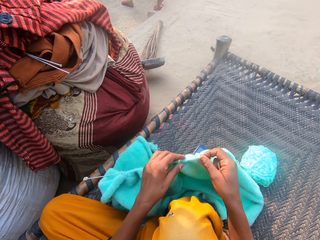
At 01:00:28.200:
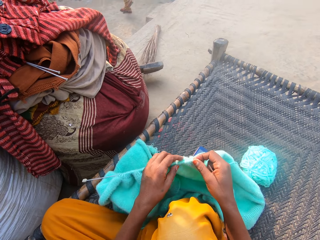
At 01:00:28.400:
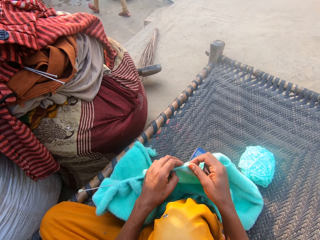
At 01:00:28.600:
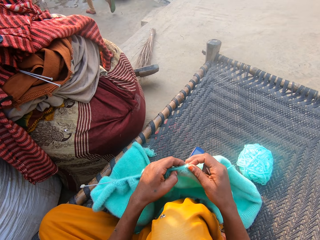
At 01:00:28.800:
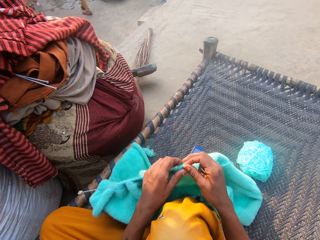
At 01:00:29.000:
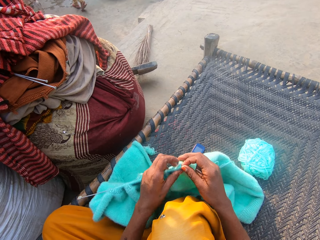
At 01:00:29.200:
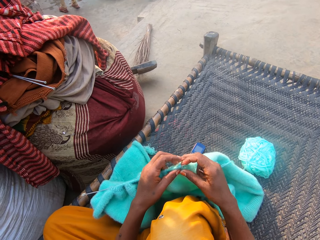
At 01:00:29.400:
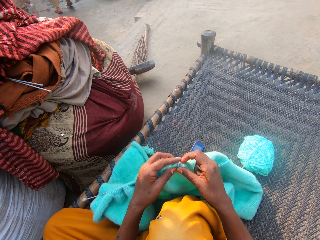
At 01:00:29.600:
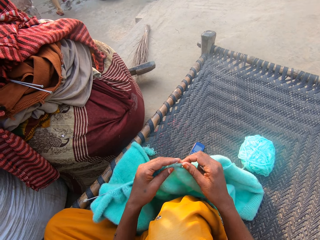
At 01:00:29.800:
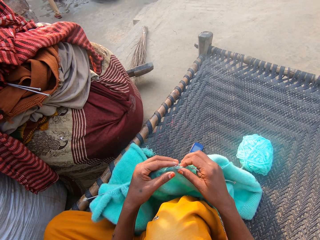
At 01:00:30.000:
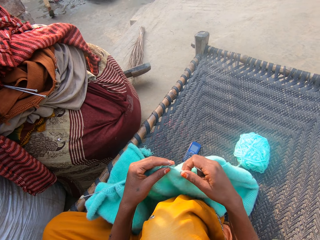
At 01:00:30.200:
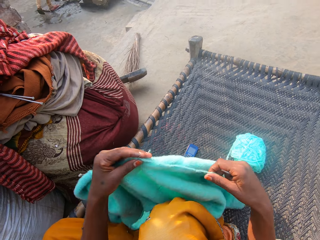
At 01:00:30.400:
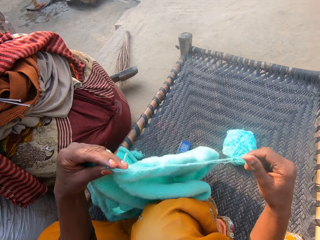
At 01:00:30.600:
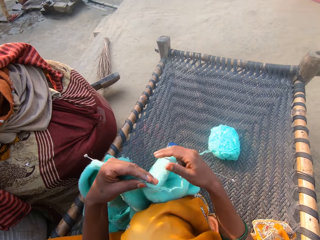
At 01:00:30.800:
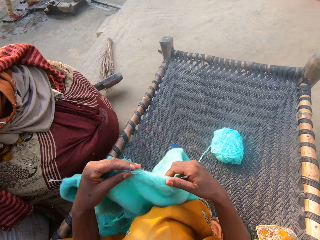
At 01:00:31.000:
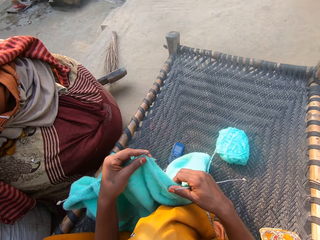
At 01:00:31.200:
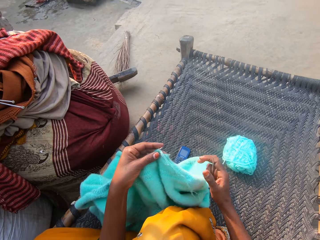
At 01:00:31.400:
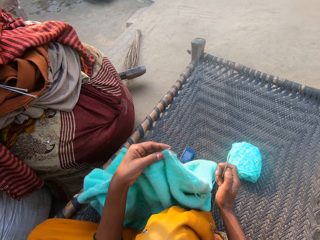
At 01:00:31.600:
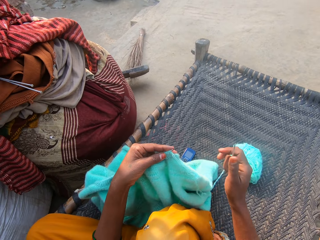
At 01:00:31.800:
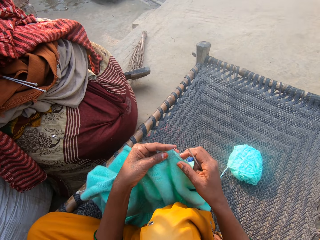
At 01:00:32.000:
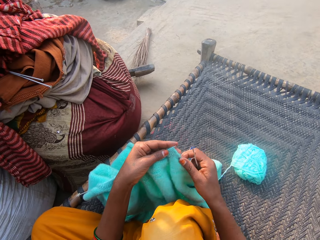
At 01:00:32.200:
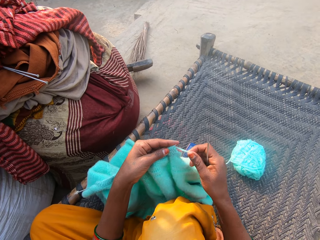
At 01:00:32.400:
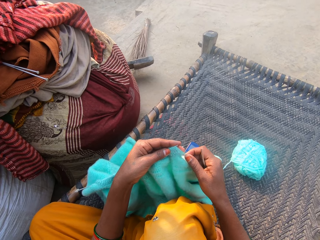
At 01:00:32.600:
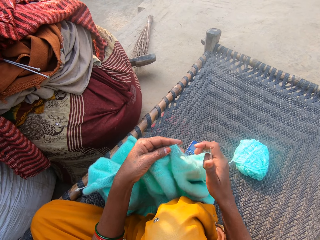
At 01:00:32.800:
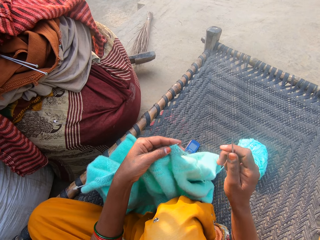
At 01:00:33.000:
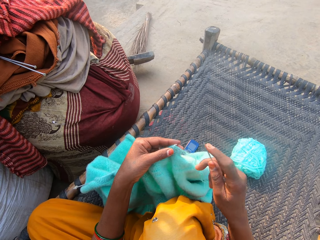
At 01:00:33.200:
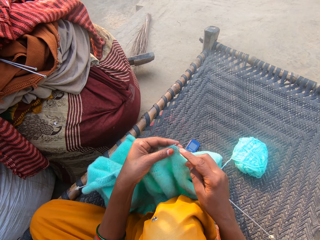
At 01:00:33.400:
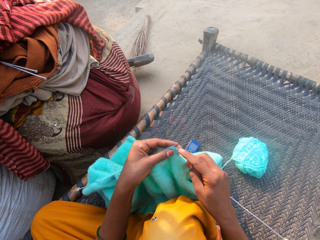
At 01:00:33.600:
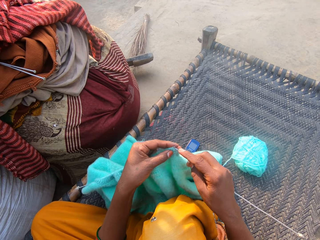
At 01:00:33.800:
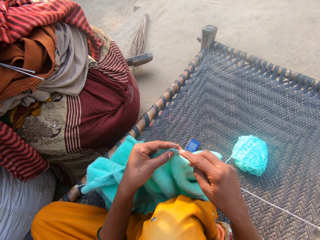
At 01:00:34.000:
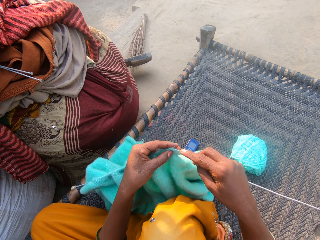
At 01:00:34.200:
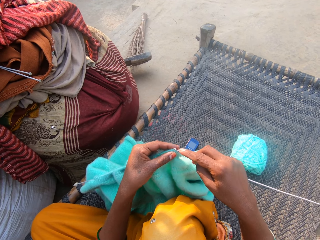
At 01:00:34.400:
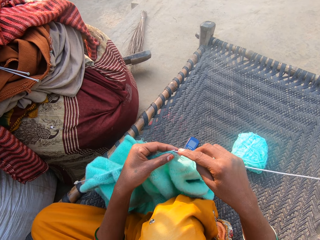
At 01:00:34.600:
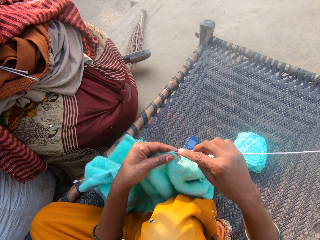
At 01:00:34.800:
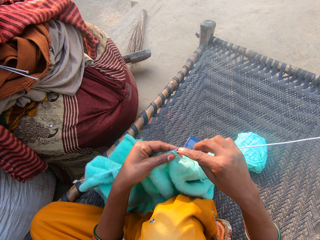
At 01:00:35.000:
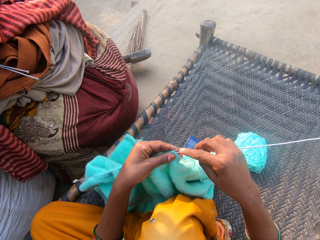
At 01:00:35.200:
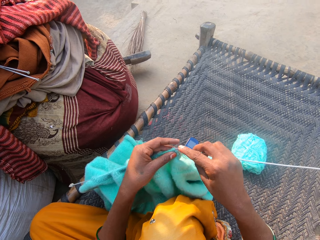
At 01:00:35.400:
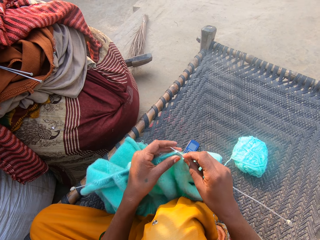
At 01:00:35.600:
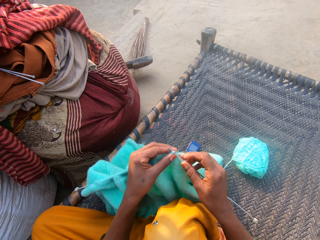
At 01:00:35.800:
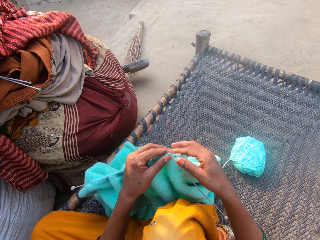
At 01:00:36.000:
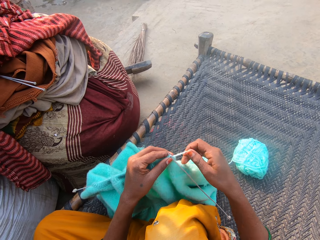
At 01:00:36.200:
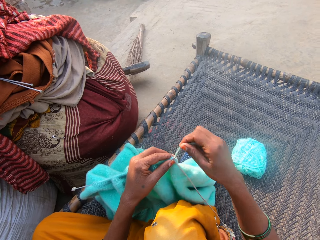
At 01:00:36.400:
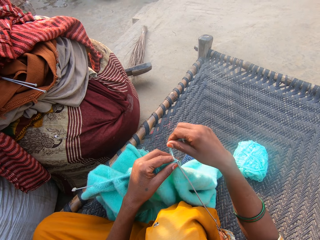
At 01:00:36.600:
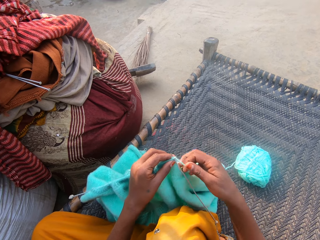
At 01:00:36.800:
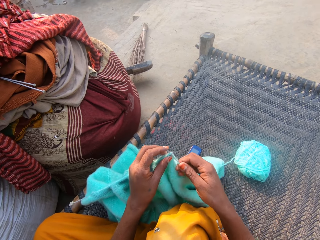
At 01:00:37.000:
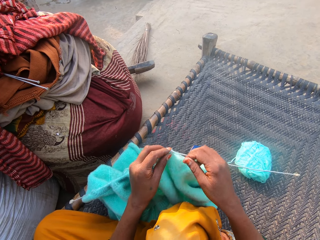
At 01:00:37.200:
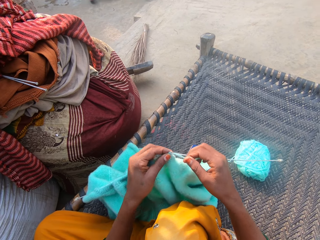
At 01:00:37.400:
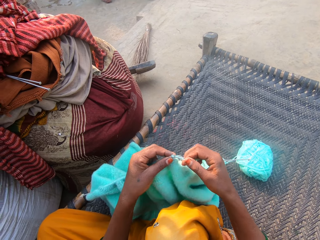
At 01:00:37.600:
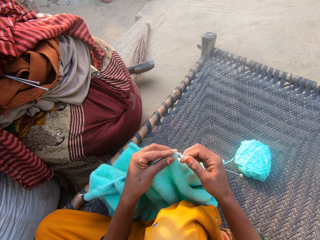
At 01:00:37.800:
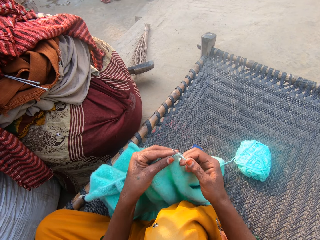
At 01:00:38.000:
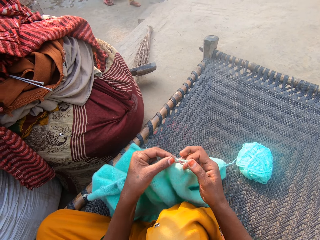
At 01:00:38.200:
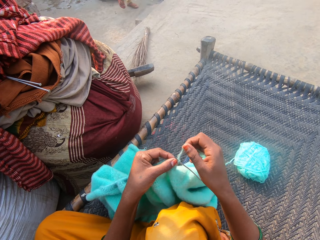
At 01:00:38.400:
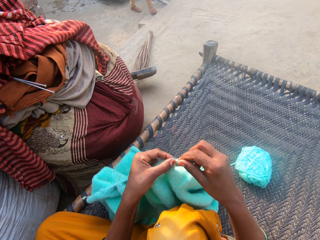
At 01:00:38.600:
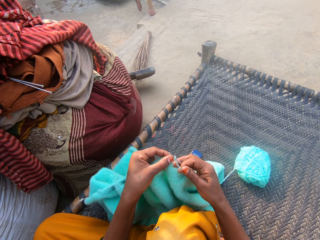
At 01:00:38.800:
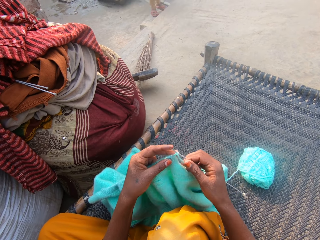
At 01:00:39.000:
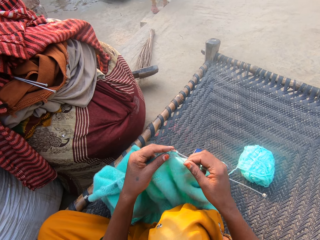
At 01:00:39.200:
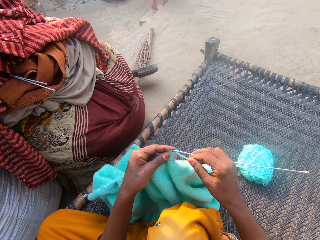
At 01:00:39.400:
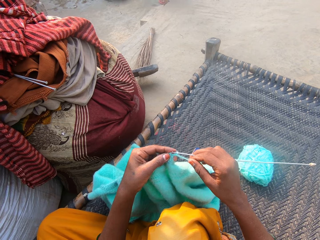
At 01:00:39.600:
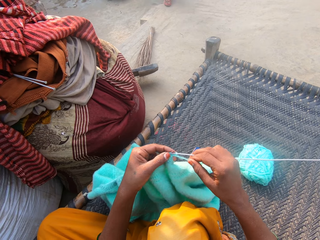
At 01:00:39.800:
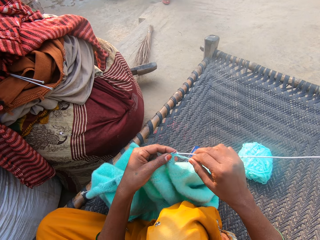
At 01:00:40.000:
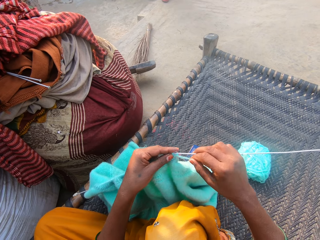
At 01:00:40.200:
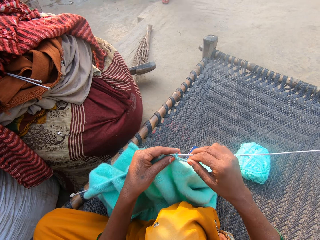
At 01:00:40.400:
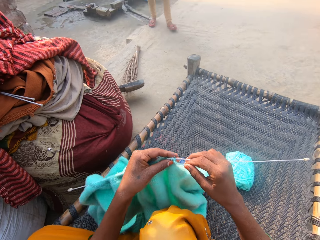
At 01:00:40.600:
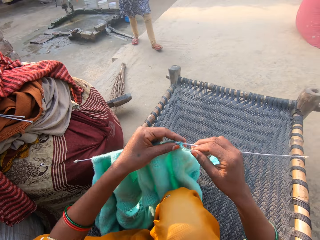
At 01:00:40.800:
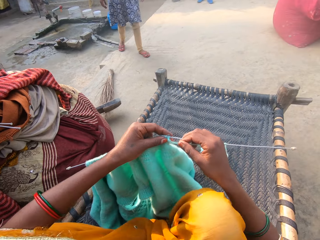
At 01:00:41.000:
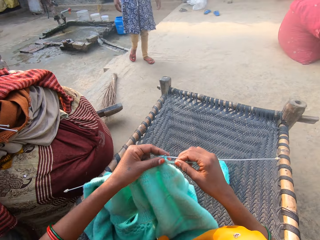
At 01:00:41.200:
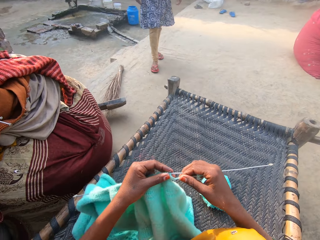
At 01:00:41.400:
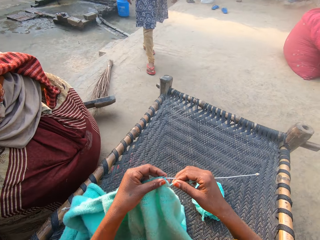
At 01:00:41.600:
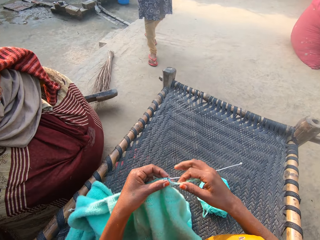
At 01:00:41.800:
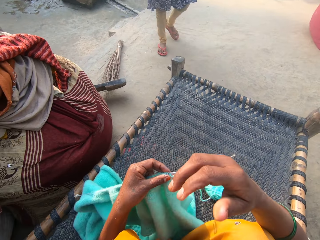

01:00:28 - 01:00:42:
The camera wearer pulls on the wool with her hand. She holds the knitted wool with both her hands and pushes a part of the knitted wool towards her. She pulls on the wool with her hand and lets go of the wool. She inserts the needle on her right hand in the knitted wool. She knits the sweater with the pair of needles and the yarn. The woman walks towards the camera wearer. The woman talks to the camera wearer. The camera wearer knits the wool with the knitting needles and adjusts her sitting position. She turns towards the woman. The woman walks towards the camera wearer. The camera wearer talks to the woman and cleans sweat off her nose.

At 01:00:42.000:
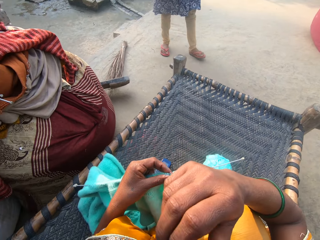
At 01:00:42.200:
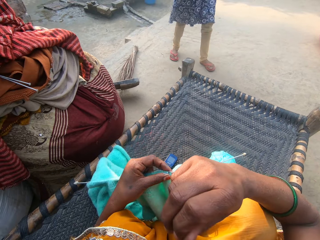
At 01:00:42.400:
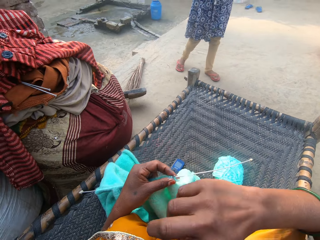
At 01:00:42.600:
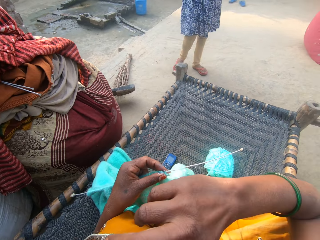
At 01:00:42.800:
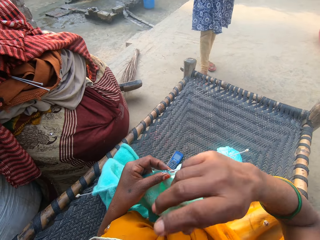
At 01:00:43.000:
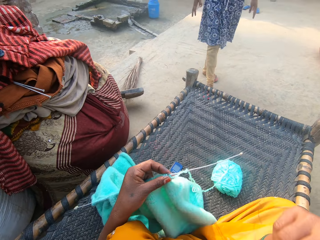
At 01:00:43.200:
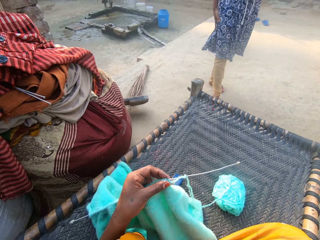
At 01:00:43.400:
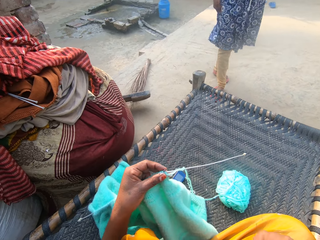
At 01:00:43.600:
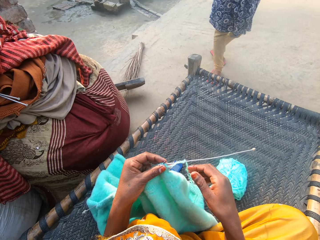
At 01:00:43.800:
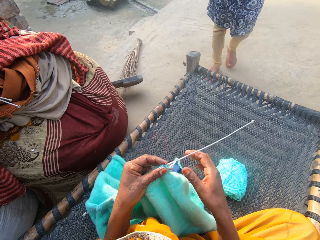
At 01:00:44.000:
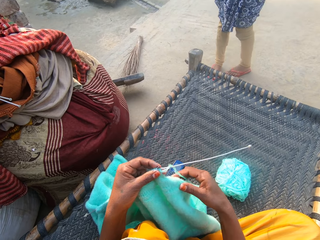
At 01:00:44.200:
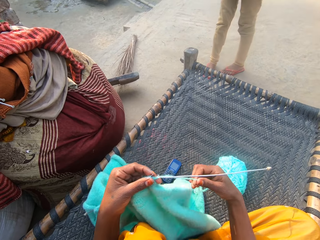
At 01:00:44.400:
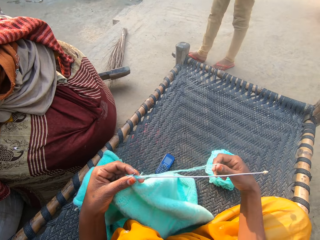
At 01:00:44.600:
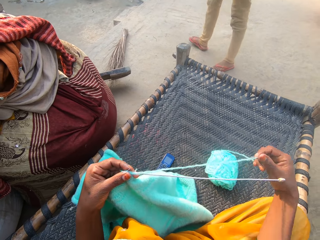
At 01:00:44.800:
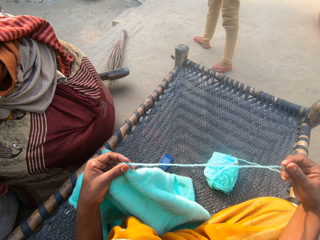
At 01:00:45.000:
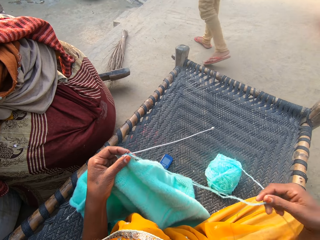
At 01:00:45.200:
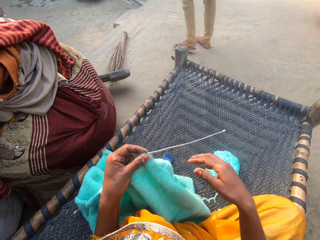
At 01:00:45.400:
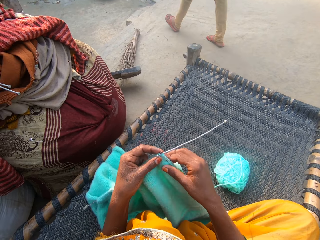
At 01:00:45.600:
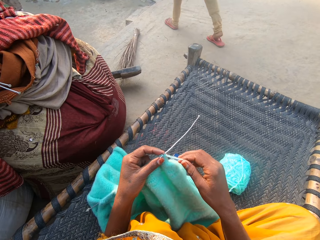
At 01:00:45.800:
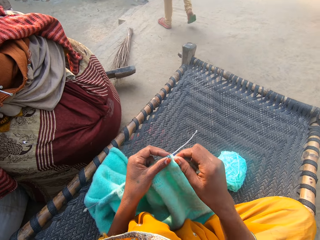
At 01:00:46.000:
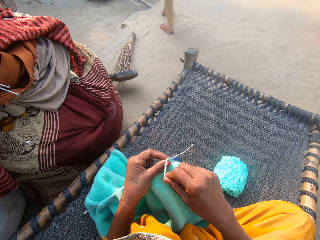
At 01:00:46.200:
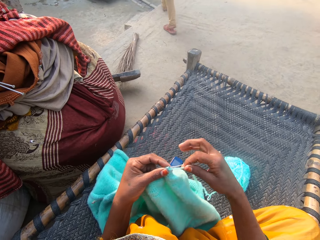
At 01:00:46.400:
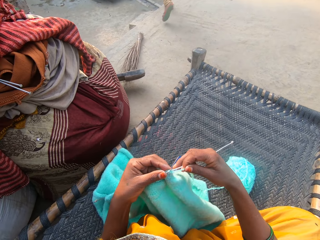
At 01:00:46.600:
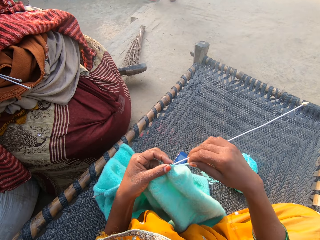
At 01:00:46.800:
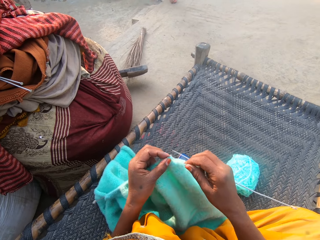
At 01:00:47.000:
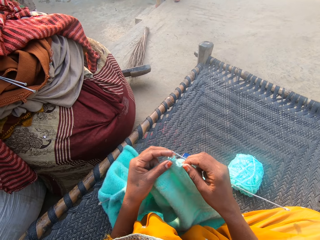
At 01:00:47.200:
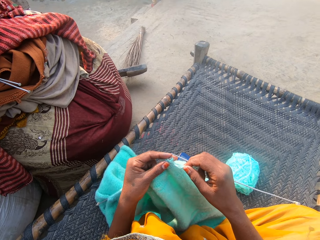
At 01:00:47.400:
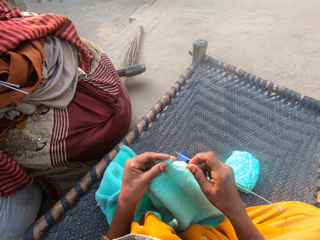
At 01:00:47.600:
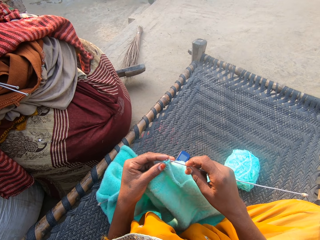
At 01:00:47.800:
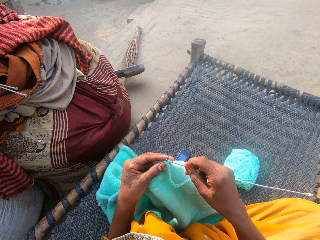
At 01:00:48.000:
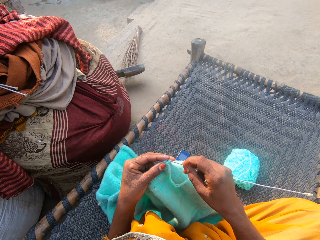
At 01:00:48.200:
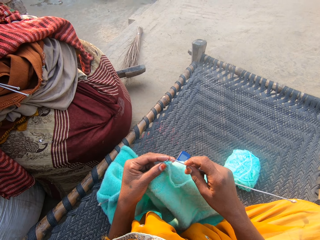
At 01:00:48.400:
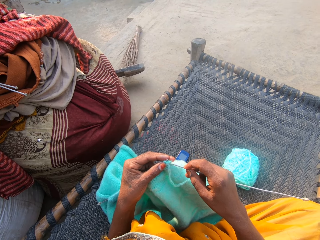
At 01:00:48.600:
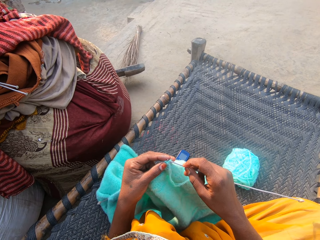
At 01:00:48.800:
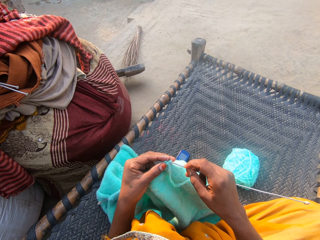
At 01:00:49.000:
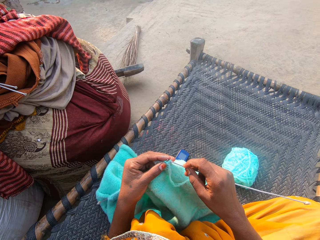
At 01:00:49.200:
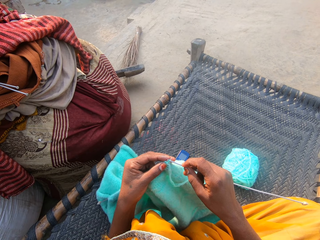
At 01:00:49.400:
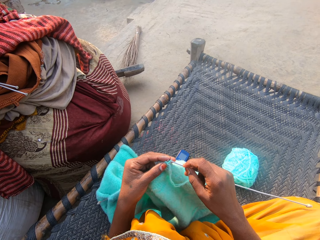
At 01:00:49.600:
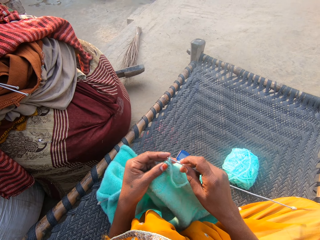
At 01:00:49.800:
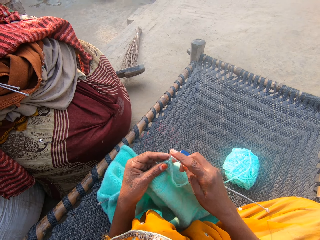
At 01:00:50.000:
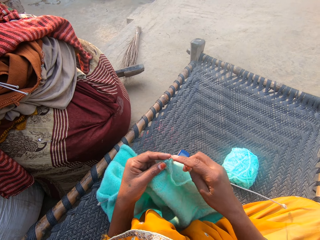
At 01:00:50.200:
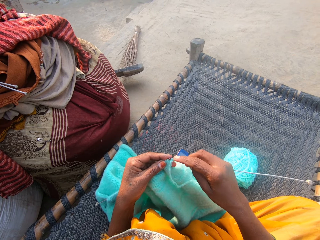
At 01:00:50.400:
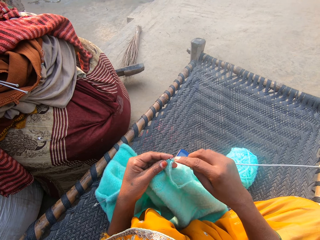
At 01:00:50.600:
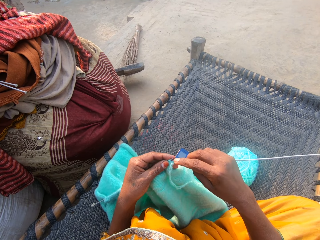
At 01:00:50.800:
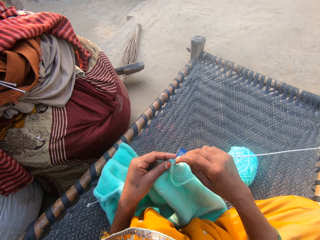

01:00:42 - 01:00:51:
The woman cleans off water from her hand on her dress. The camera wearer talks to the woman. She holds the knitted wool with both her hands. The woman walks away from the camera wearer. The camera wearer pulls on the wool with her hand. She knits the sweater with the pair of needles and the yarn. She inserts the needle on her right hand in the knitted wool.
